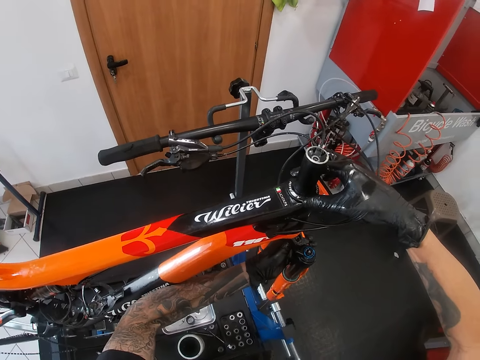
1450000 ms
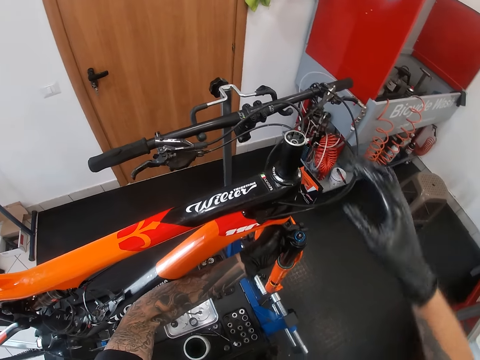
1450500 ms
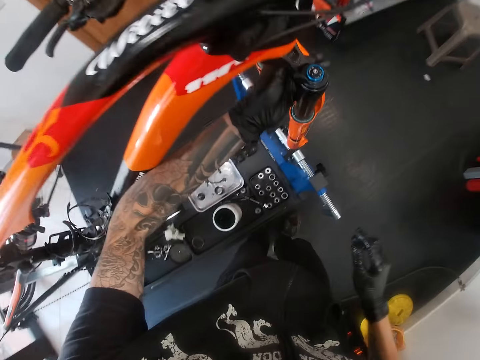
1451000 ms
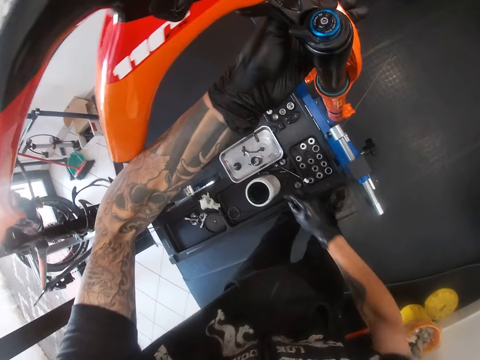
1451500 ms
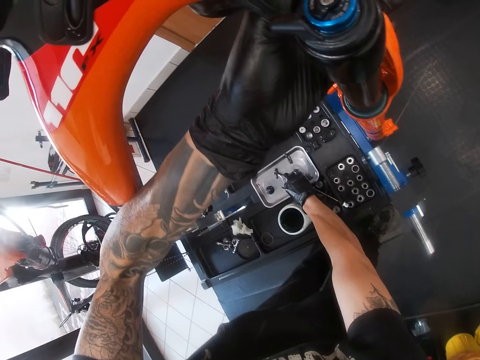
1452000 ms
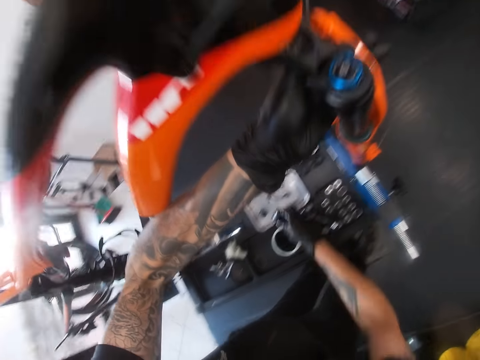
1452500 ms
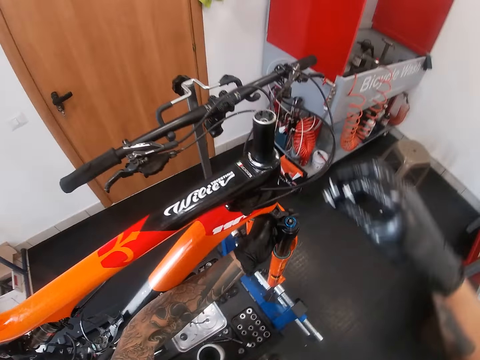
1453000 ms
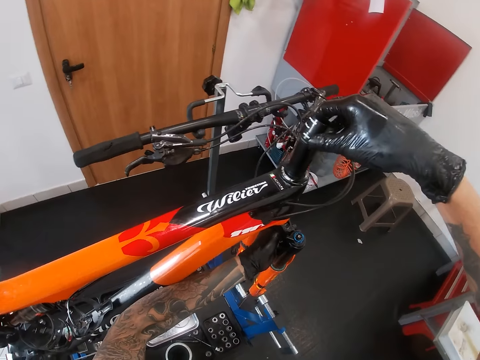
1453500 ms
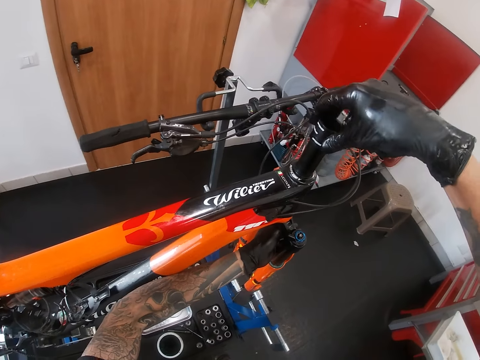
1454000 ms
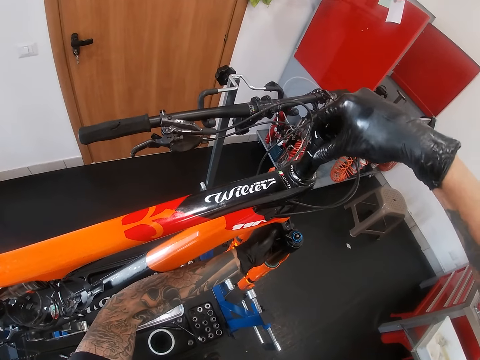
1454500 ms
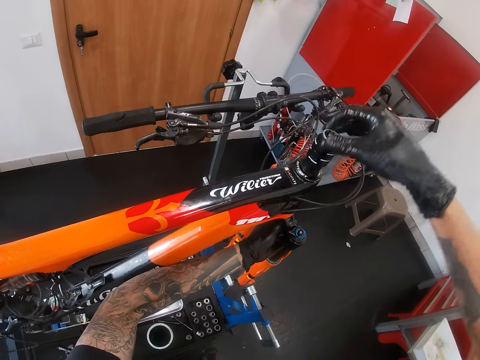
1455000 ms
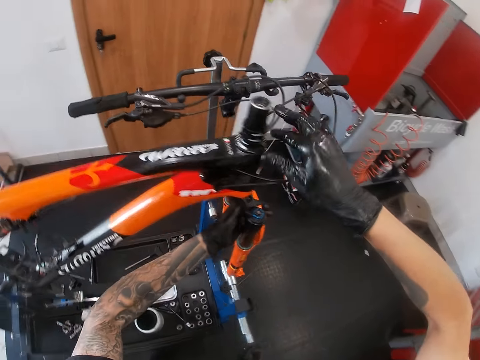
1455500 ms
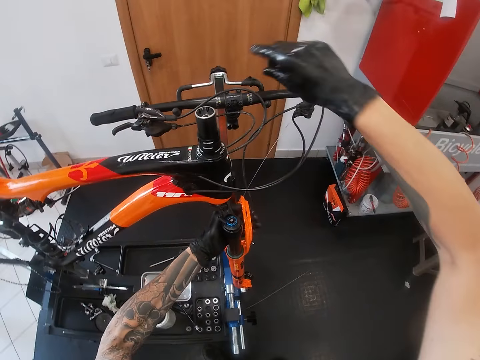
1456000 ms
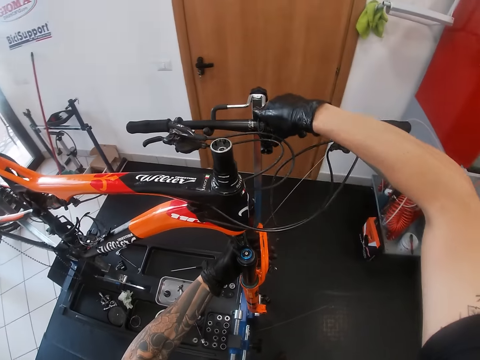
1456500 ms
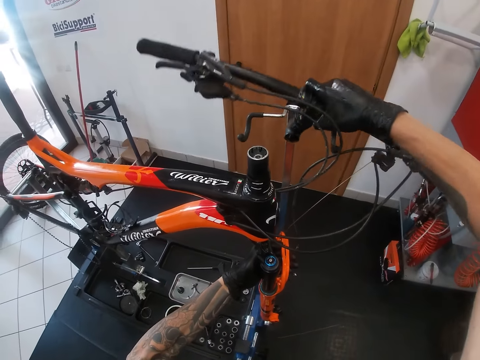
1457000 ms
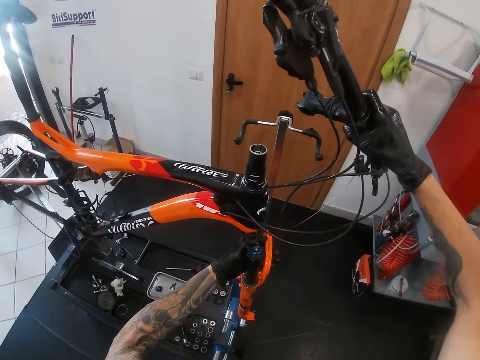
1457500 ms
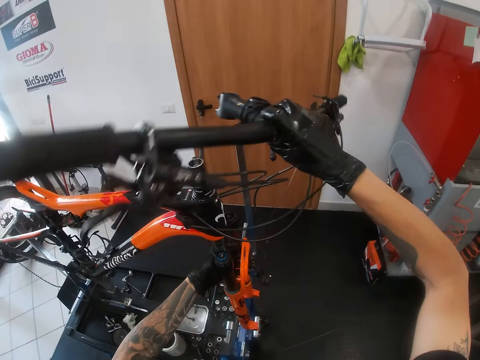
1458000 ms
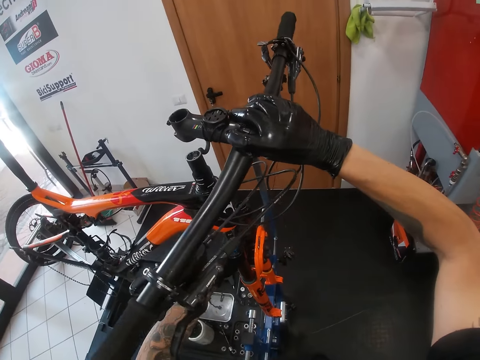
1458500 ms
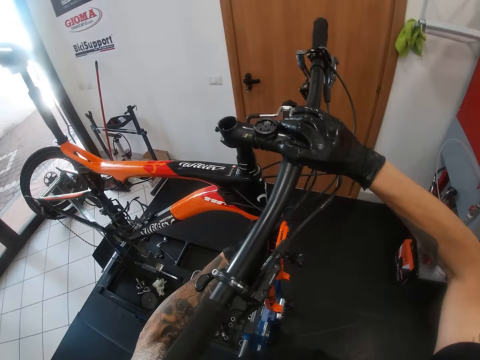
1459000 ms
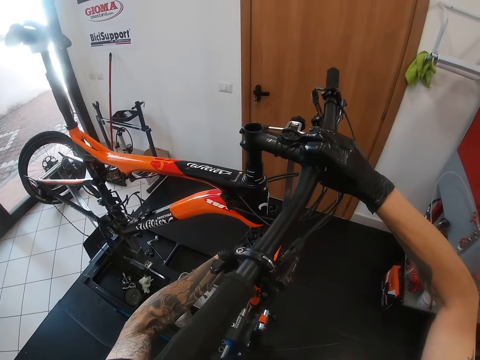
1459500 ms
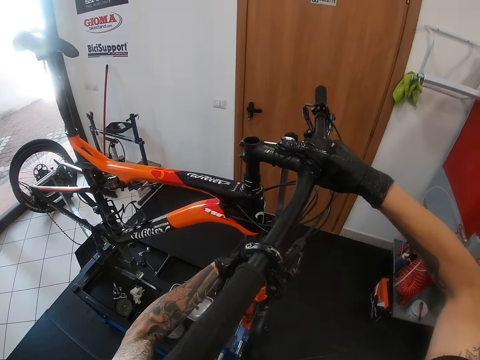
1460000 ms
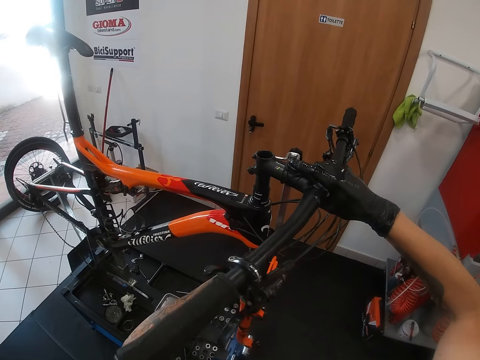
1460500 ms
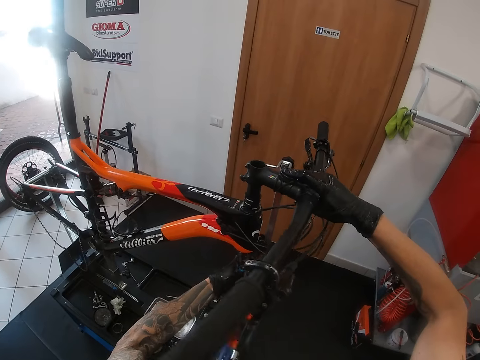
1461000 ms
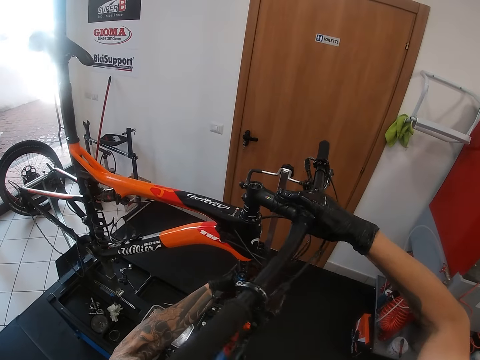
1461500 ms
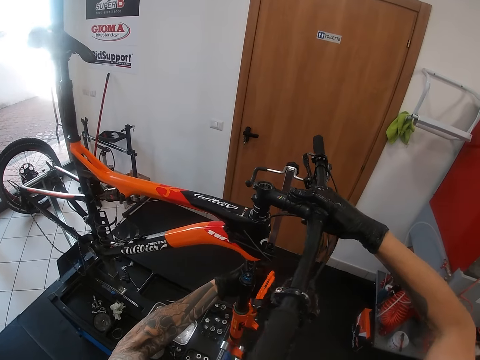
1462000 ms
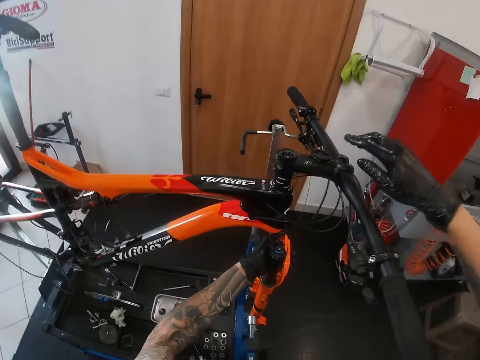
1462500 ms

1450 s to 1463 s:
The camera wearer takes a rim from the tray with his right hand. He places the rim on the bicycle's suspension fork with his right hand. He picks up a handlebar from a stand with his right hand. He fixes the handlebar to the stem of the bicycle with his right hand.

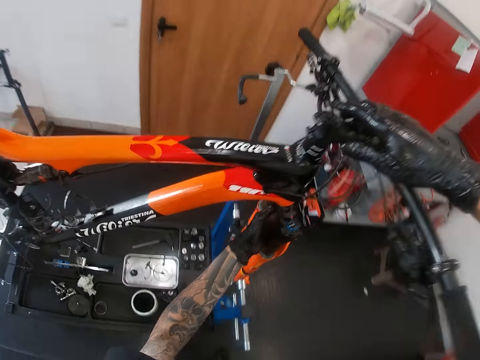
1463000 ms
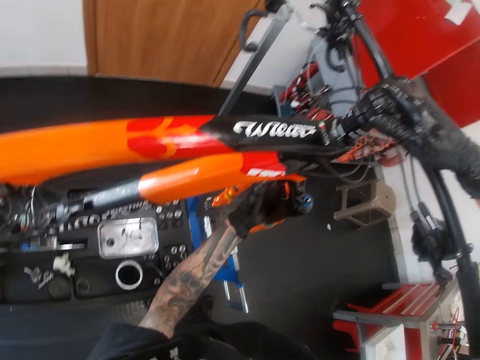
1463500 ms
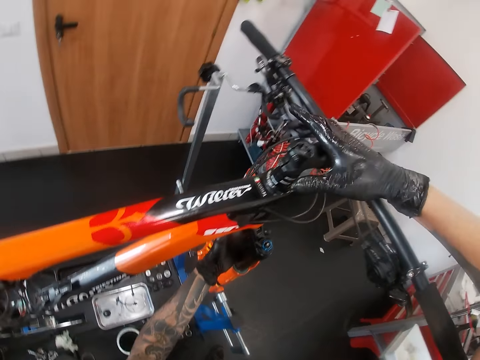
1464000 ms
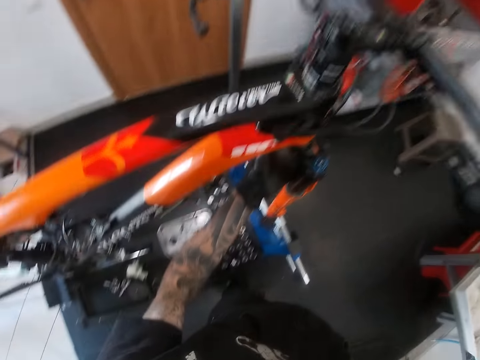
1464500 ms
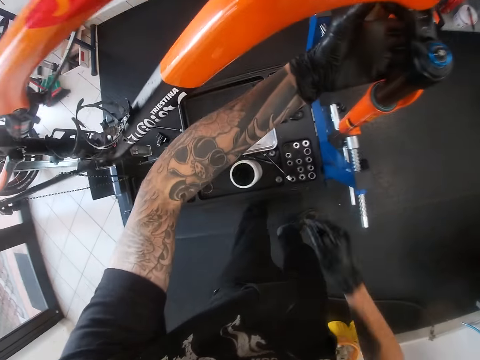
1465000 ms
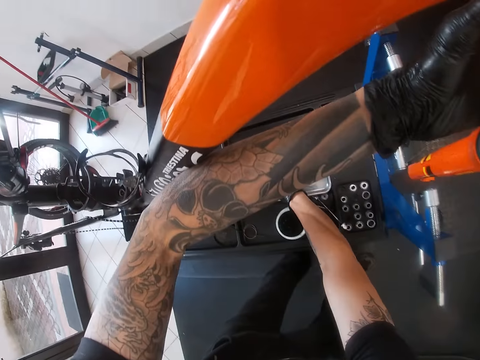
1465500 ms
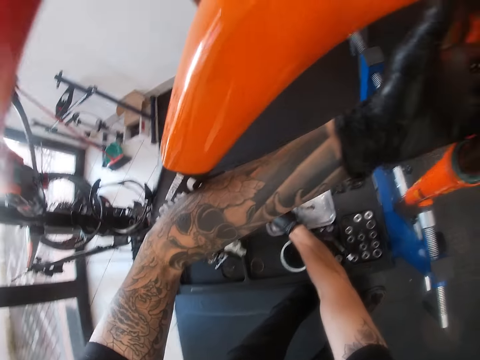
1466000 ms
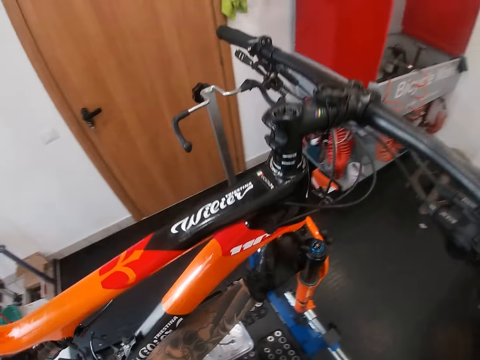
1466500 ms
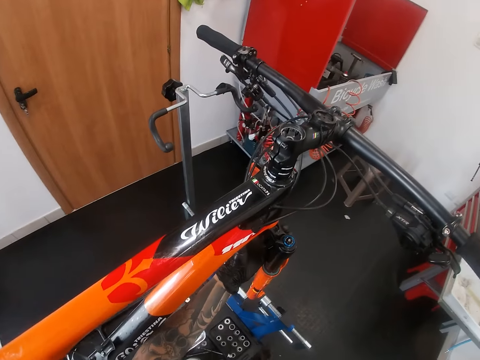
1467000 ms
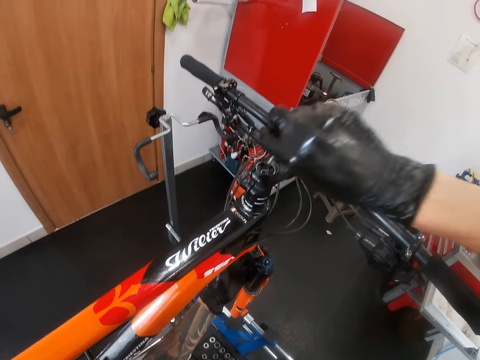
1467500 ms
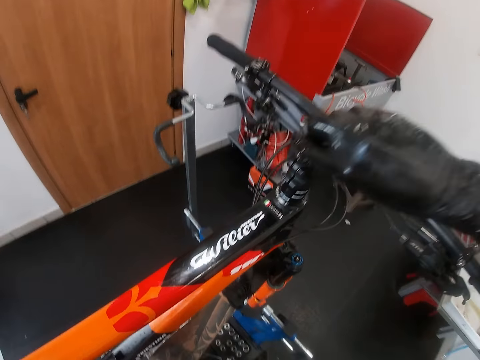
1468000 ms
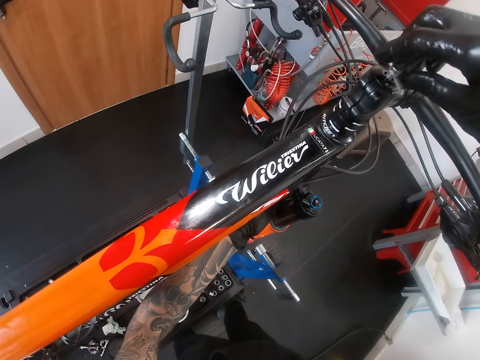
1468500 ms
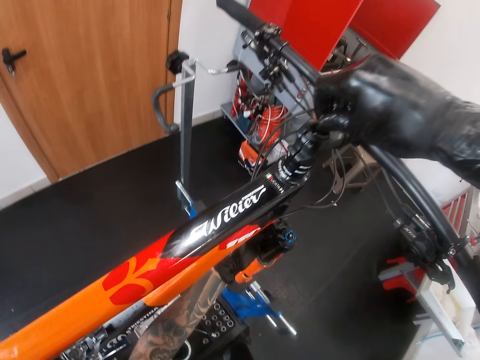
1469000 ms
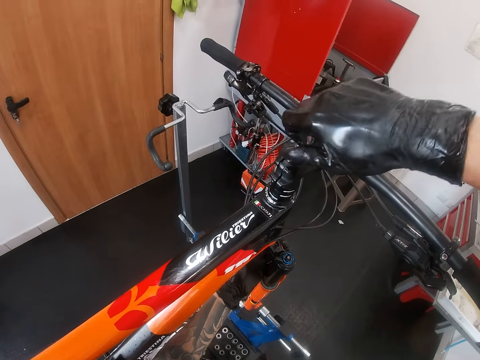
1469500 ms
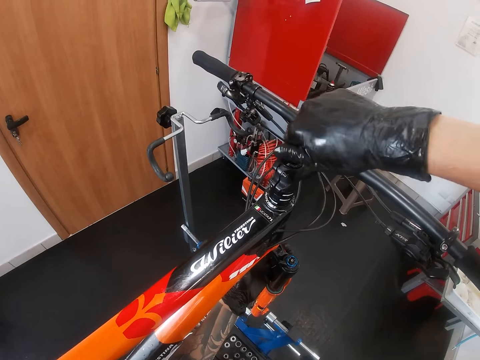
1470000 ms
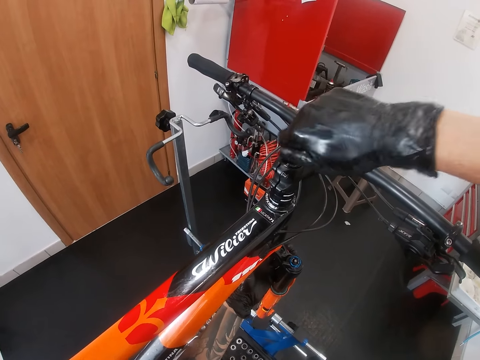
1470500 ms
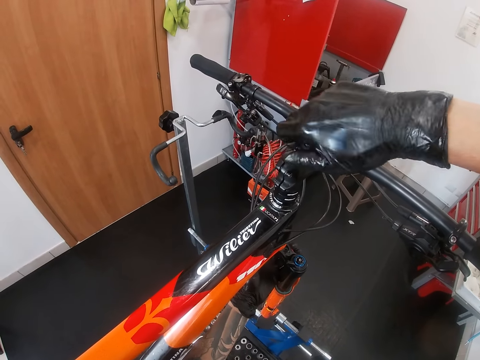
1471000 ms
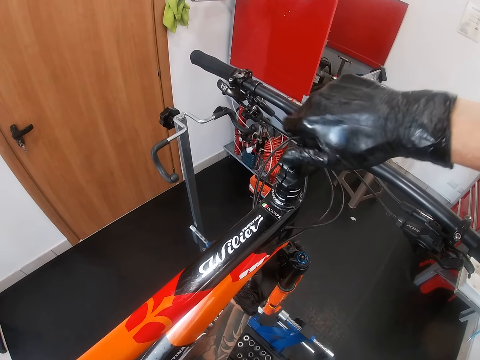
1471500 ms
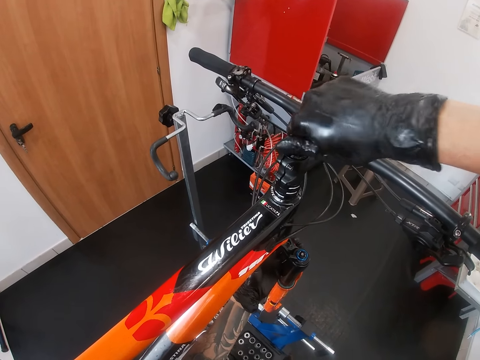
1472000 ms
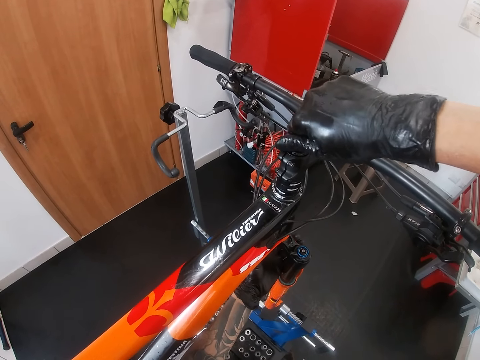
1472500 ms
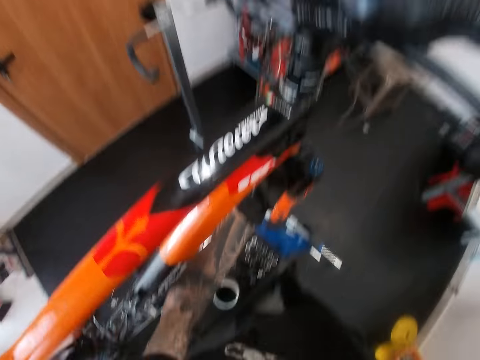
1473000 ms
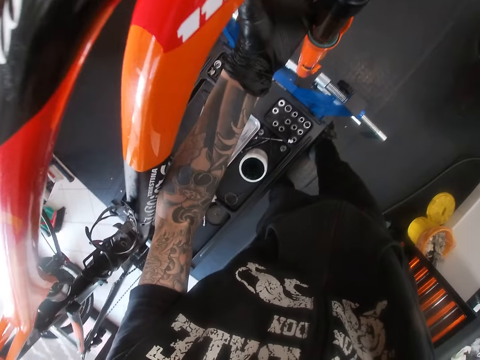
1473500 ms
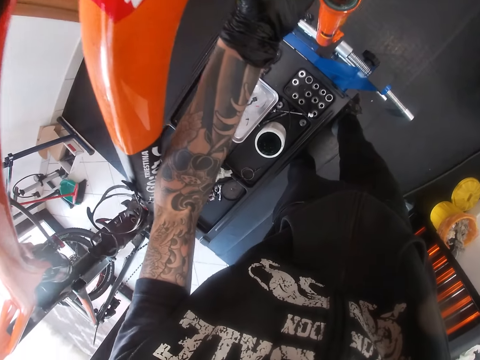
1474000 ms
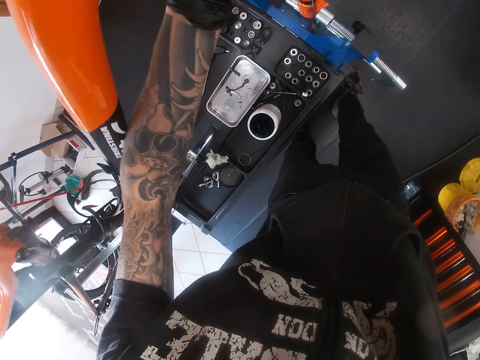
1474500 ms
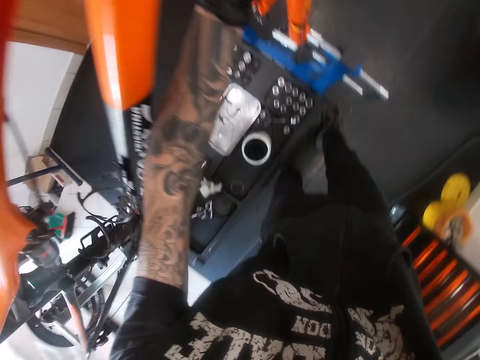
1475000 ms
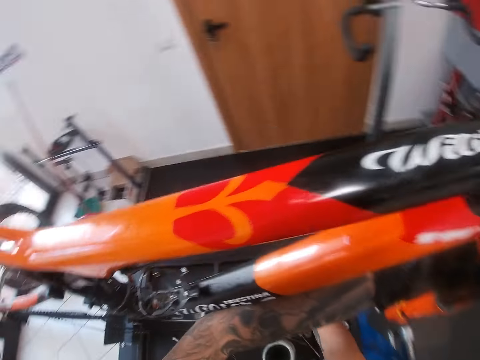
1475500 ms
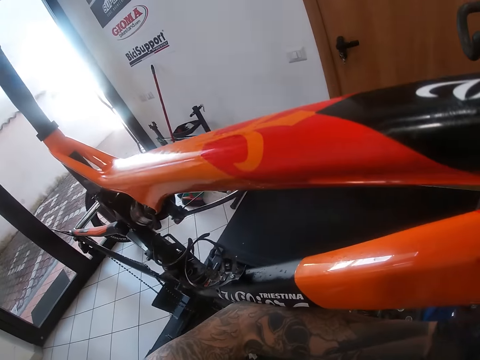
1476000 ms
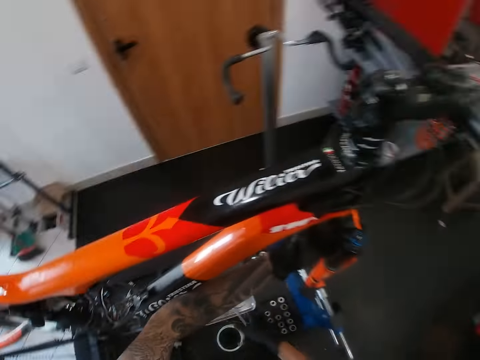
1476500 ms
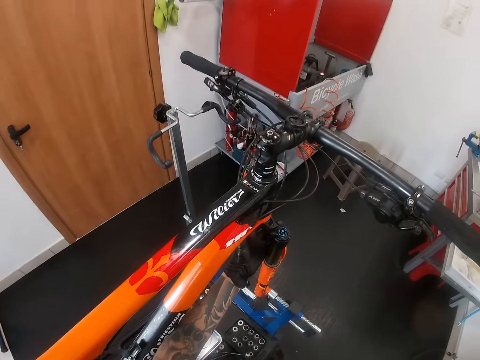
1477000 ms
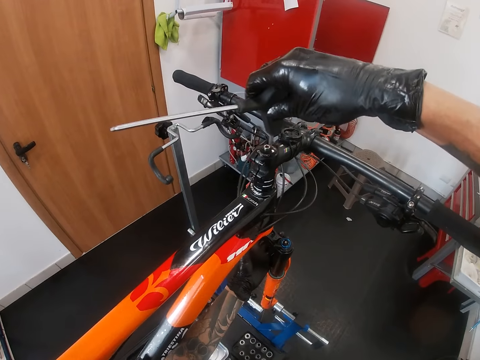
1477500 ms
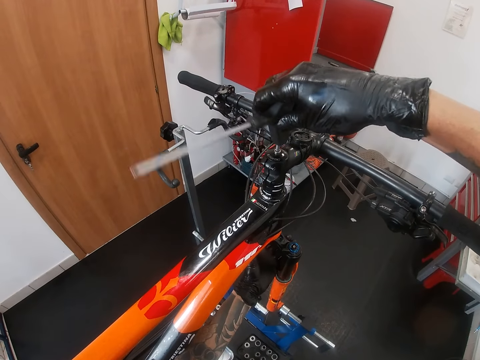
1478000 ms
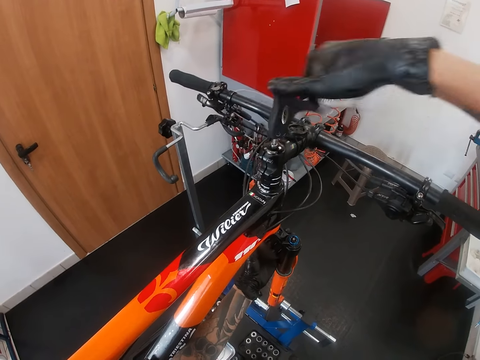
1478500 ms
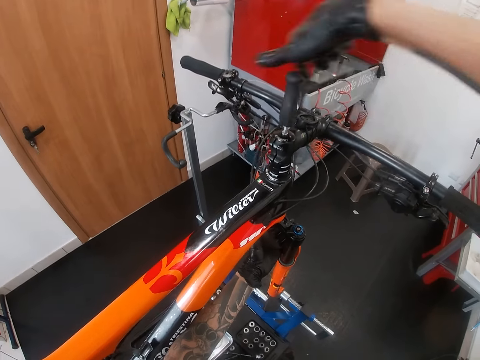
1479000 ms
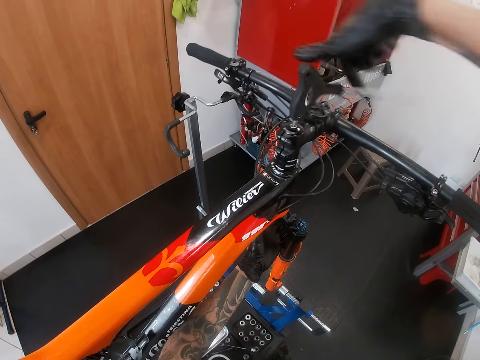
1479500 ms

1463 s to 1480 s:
The camera wearer takes a screw or bolt from the tray with his right hand. He fixes the screw into the stem of the bicycle with his right hand. He adjusts the bolt by hand. He takes an L spanner. He holds a T-shaped screwdriver in his right hand. He fixes the screw into the stem of the bicycle with the T-shaped screwdriver in his right hand.
